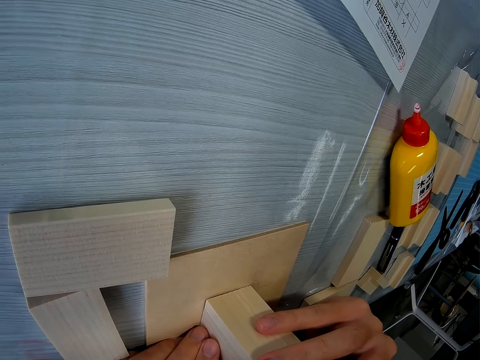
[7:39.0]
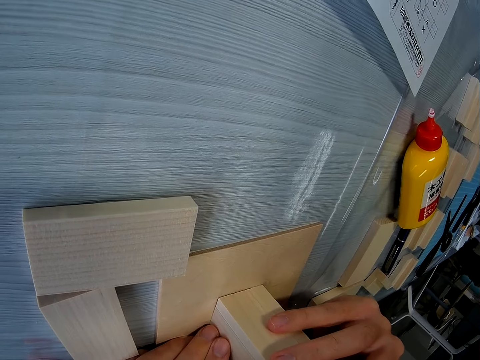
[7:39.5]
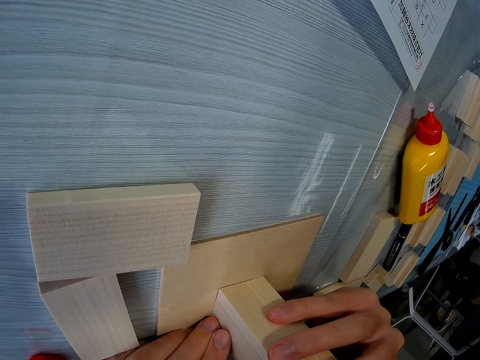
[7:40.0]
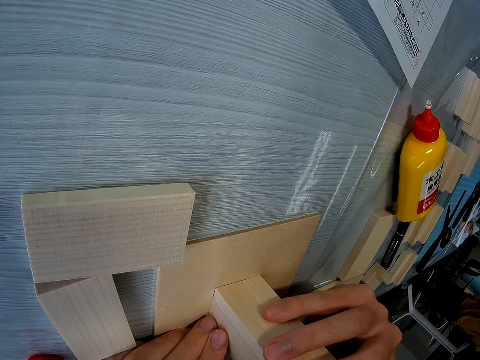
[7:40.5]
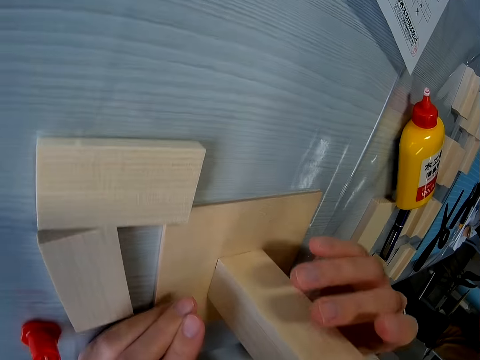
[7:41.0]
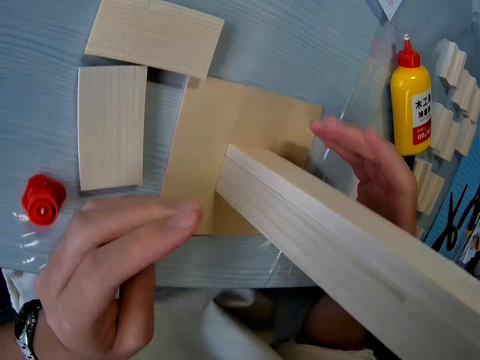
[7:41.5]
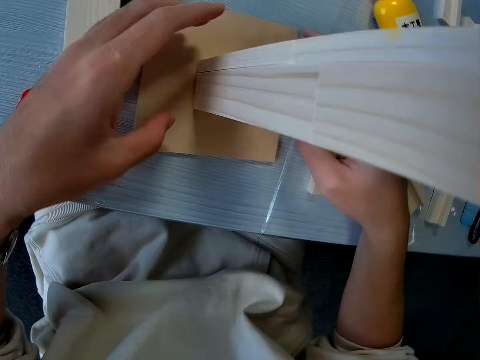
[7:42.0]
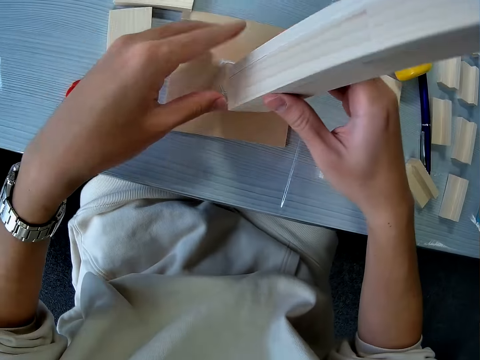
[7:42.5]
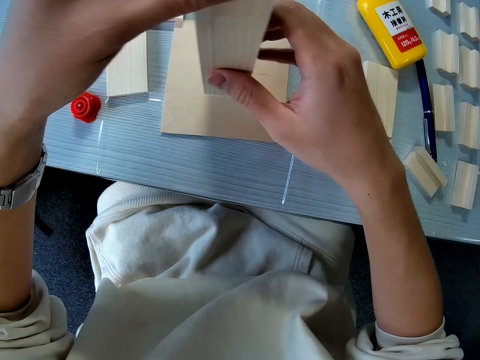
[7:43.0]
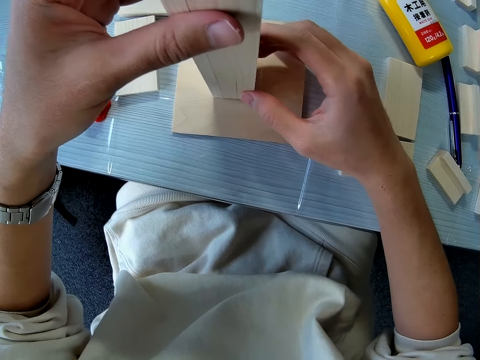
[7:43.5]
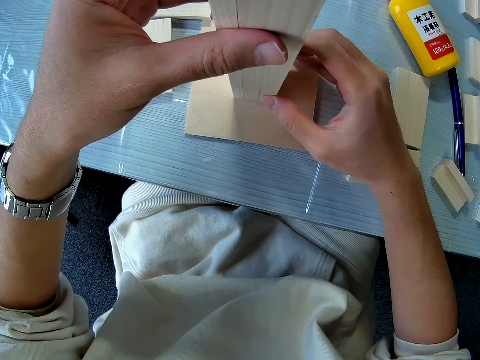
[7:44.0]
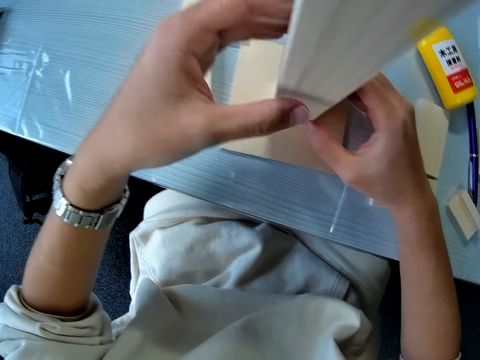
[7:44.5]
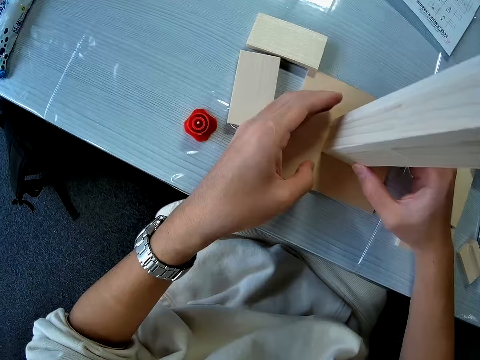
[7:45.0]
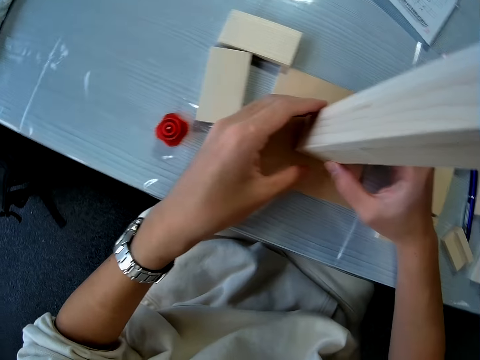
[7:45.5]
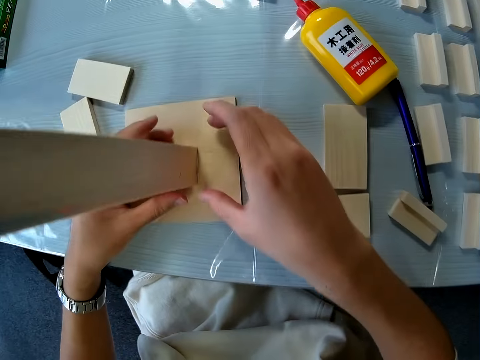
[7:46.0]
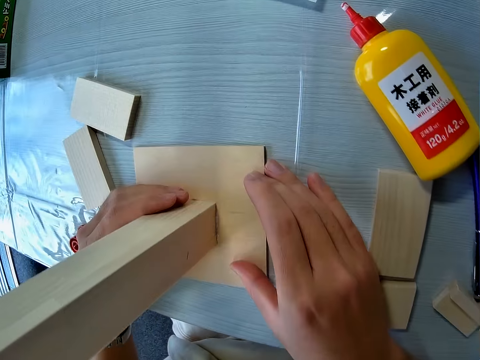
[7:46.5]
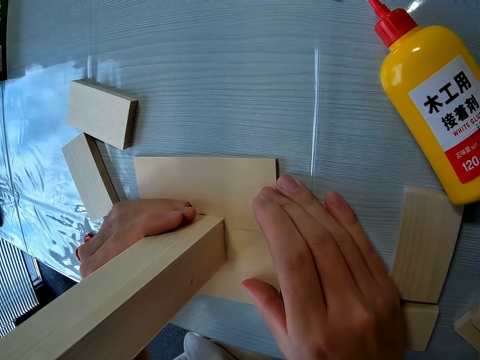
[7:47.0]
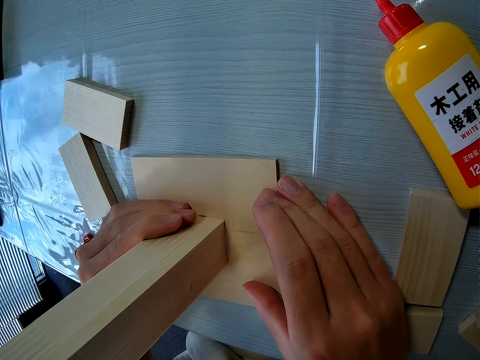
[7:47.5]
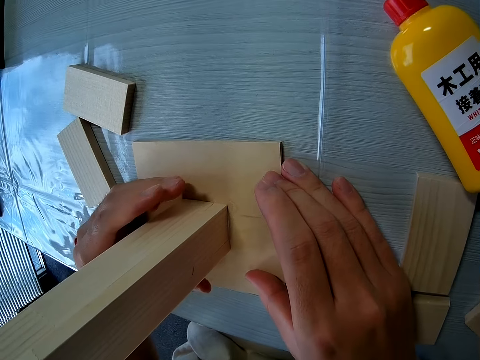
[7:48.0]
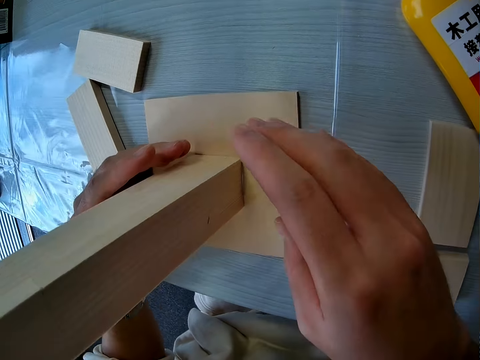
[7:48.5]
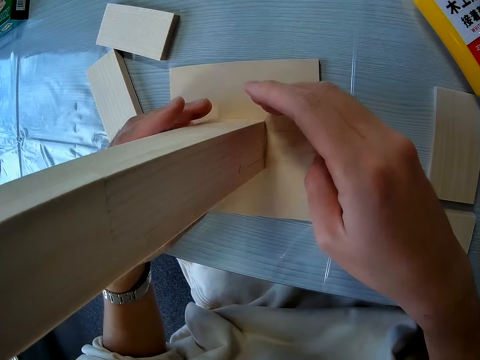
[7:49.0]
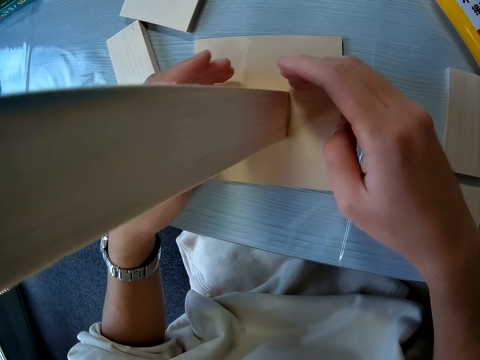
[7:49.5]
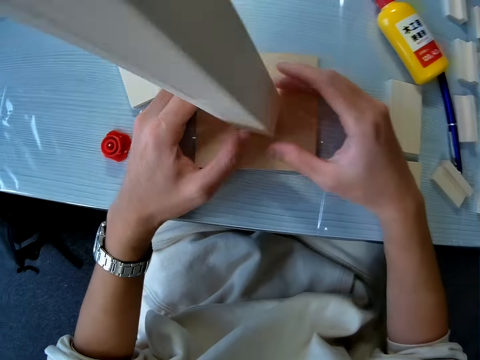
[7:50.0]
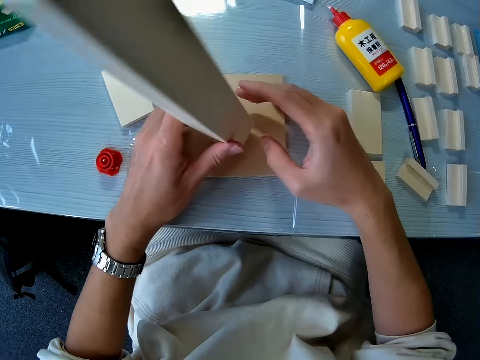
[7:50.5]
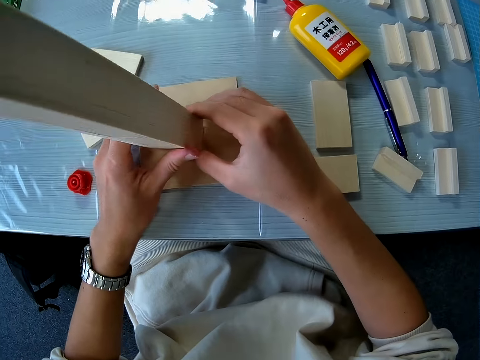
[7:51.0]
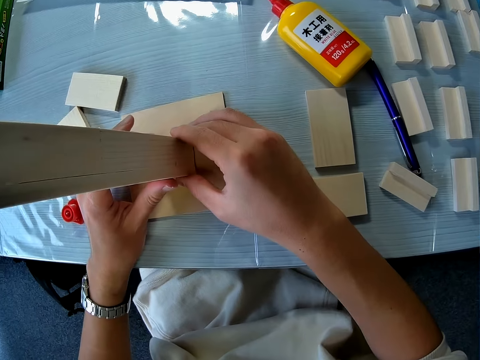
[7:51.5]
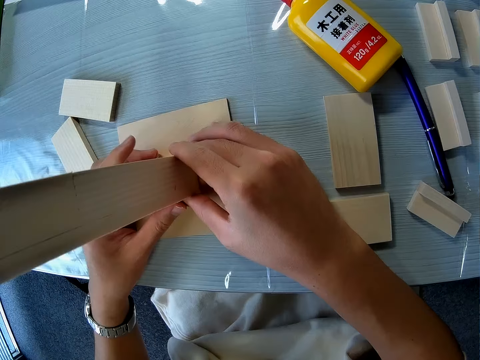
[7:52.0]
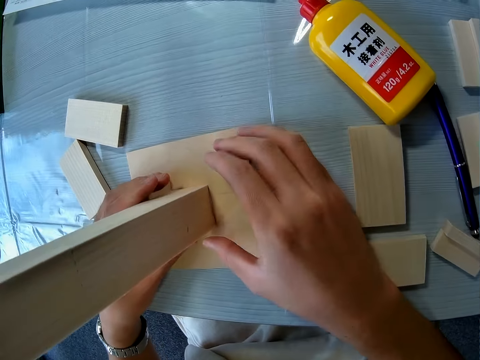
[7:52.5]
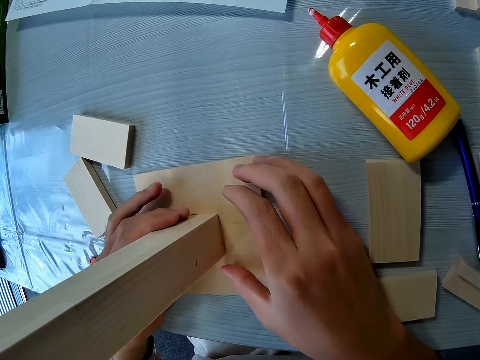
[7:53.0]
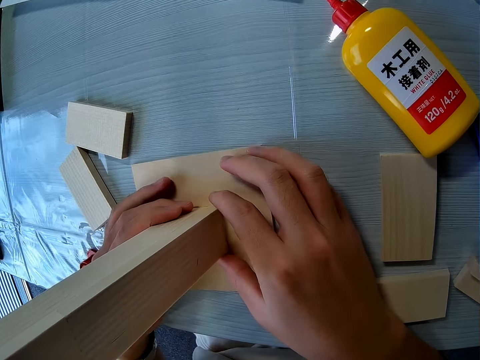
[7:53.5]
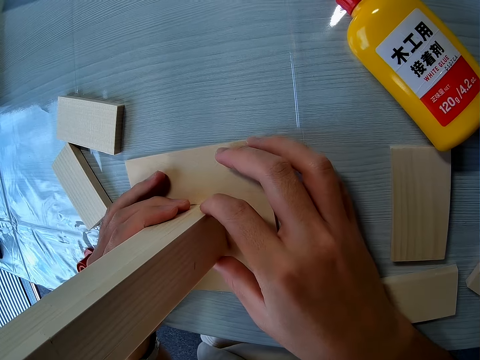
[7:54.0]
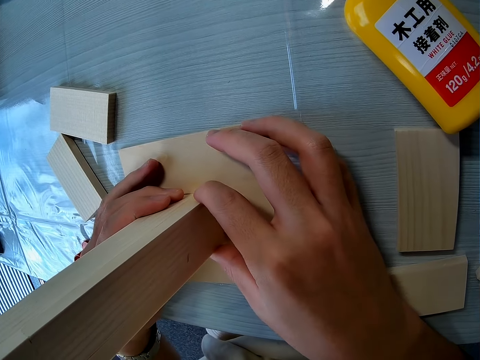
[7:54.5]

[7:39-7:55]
A man walks around. The camera wearer lifts the model piece. They connect the model pieces. They move the hand. They move the hand again. They look at the model. They disconnect the model pieces. The man converses. The camera wearer connects the model pieces.

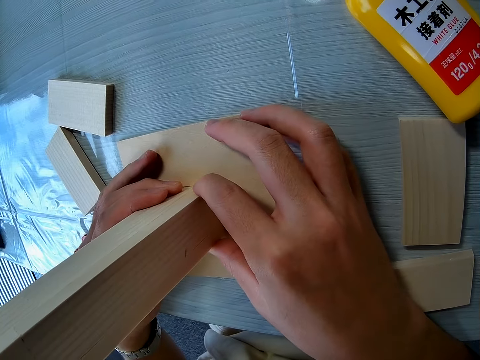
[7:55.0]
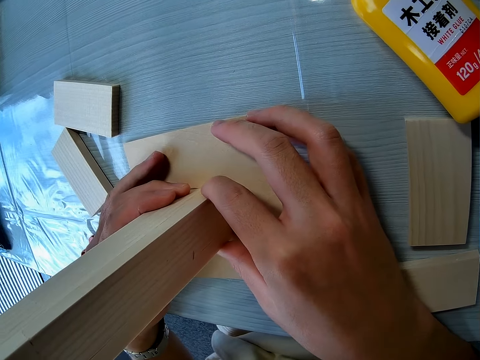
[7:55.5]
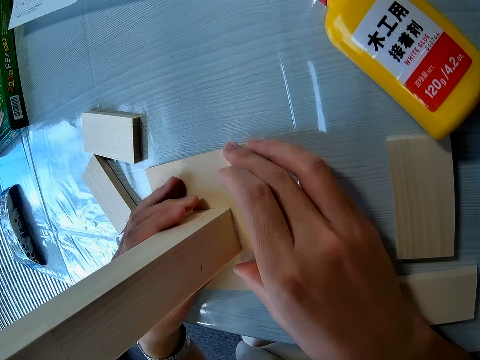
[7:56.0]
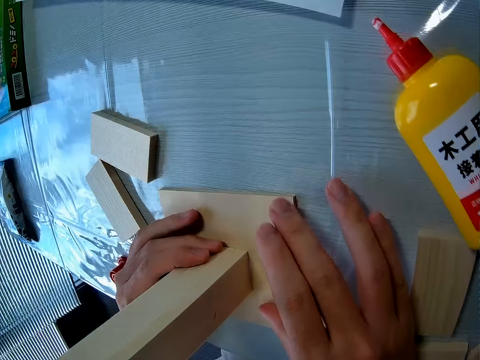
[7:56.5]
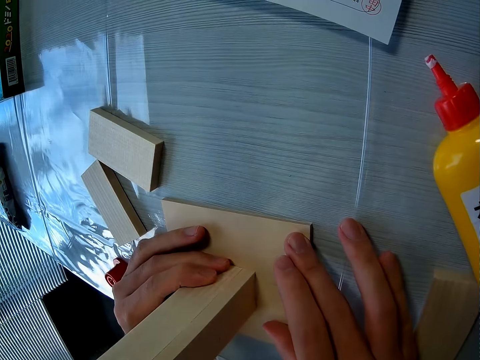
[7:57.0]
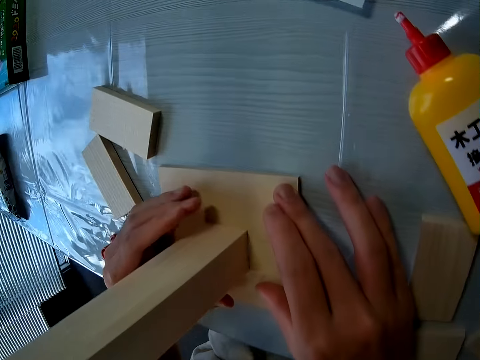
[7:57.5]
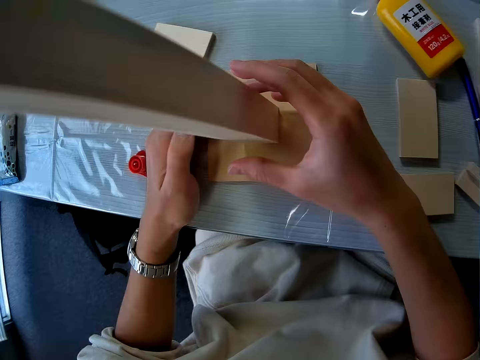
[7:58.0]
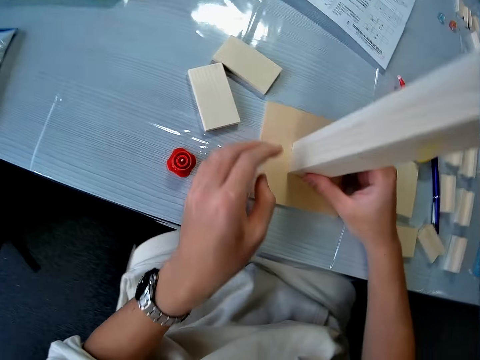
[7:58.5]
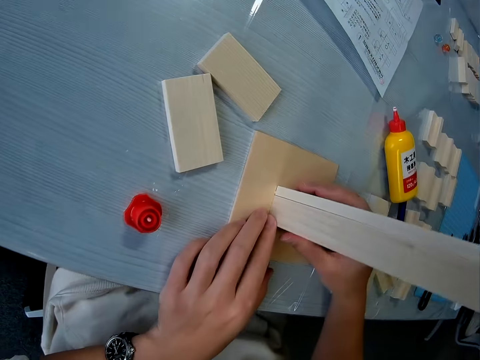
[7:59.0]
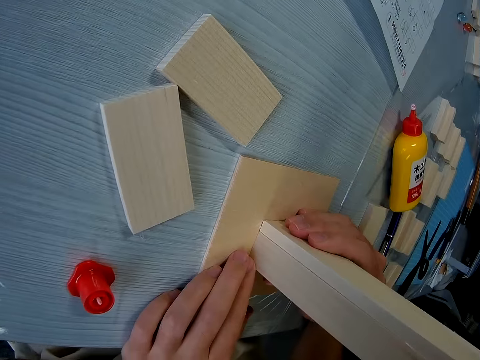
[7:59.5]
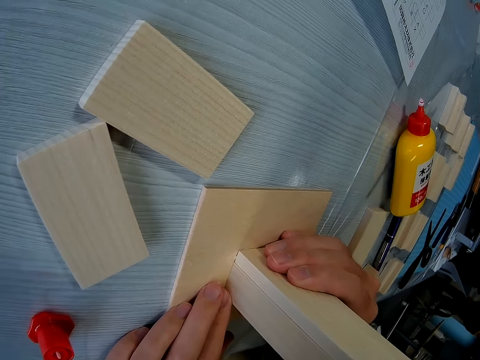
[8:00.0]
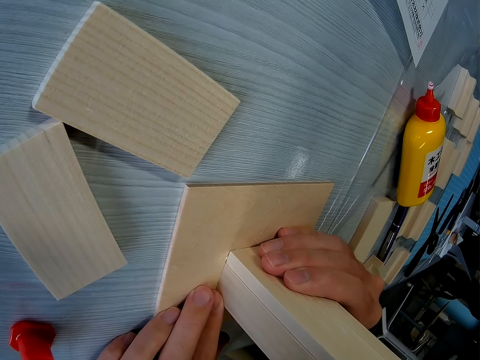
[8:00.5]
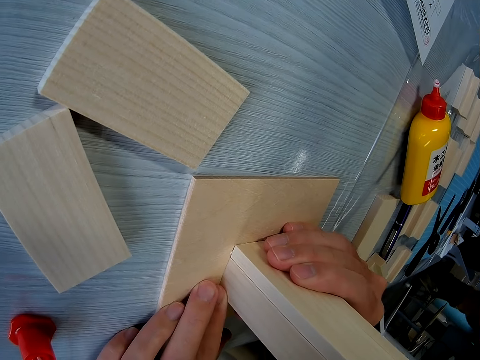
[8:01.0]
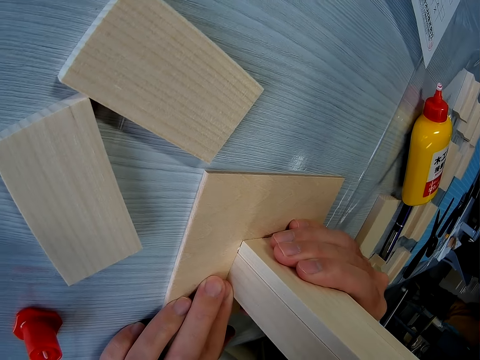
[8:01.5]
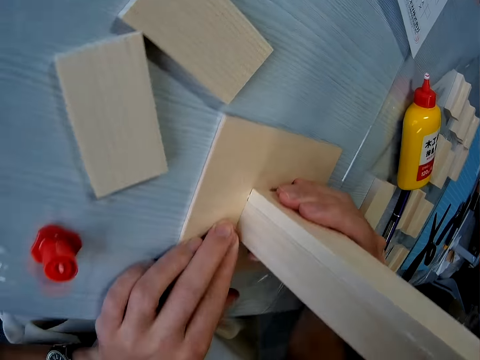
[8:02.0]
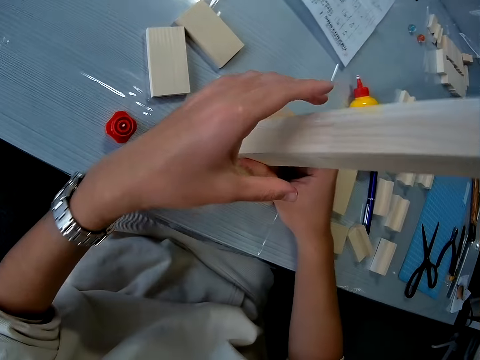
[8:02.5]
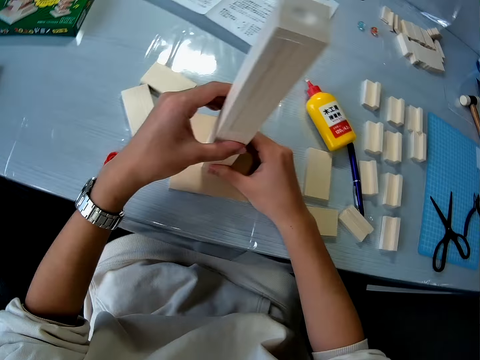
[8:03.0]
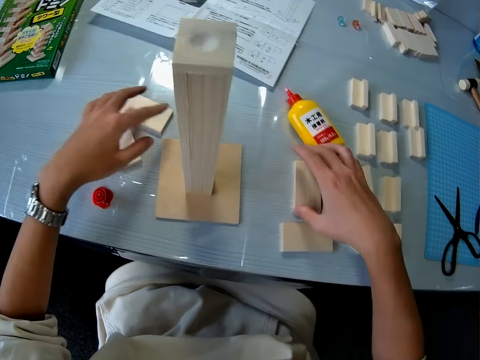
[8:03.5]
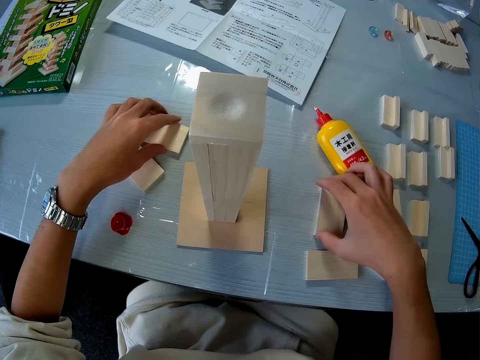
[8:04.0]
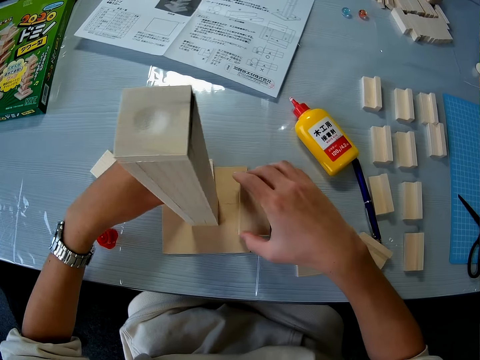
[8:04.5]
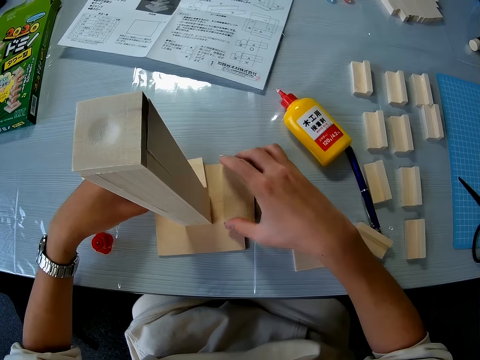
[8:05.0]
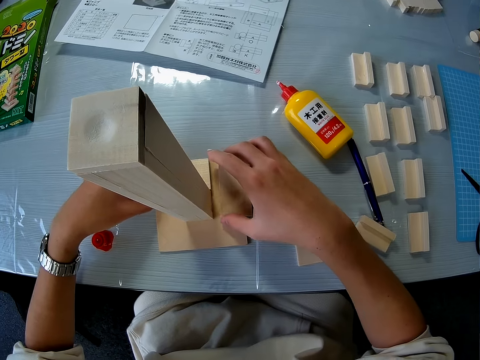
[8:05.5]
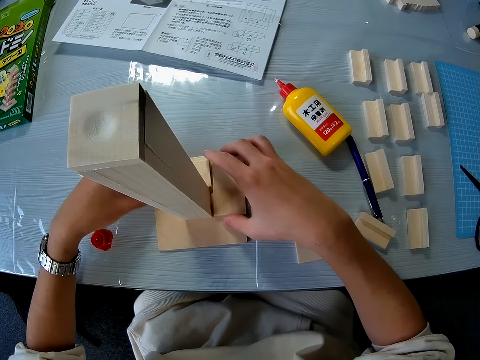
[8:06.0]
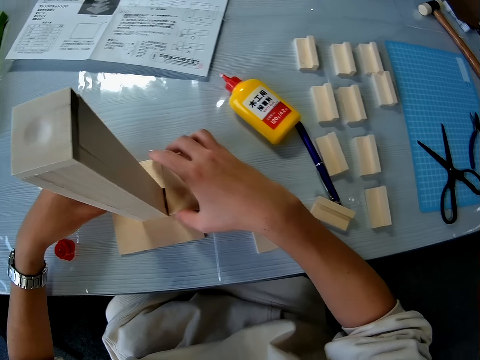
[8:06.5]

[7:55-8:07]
A man walks around. The camera wearer touches the model. They pick the other piece of wood or model piece from the table. They pick the model piece again. They put the model piece on the model. They put the model piece on the model again. They arrange the other piece of wood on the base of the woodwork. They put the model pieces together. They arrange the other piece of wood on the base of the woodwork again.
